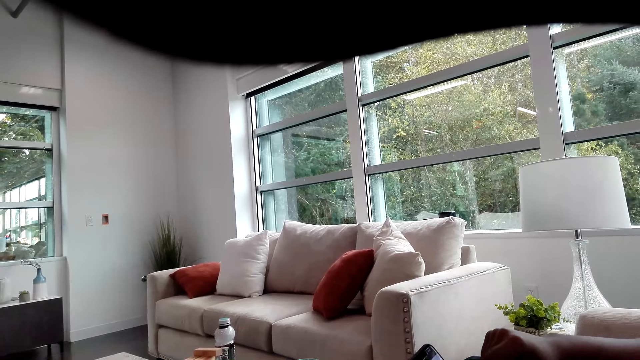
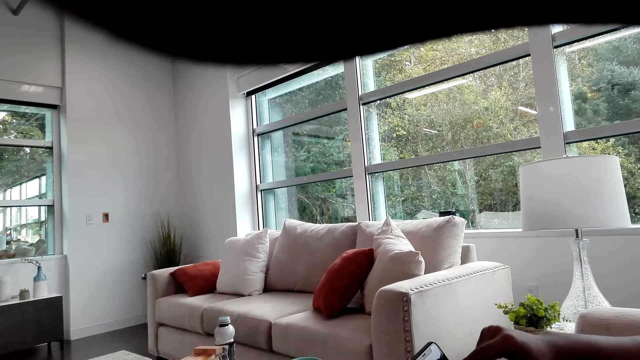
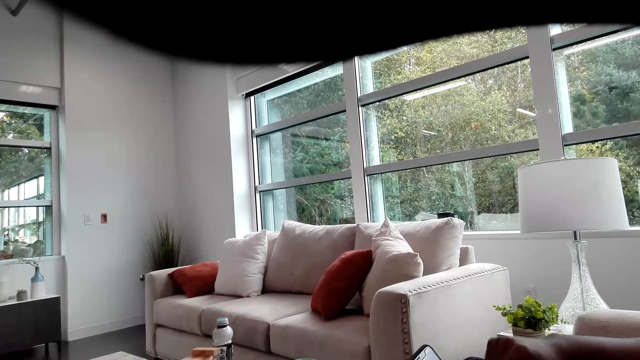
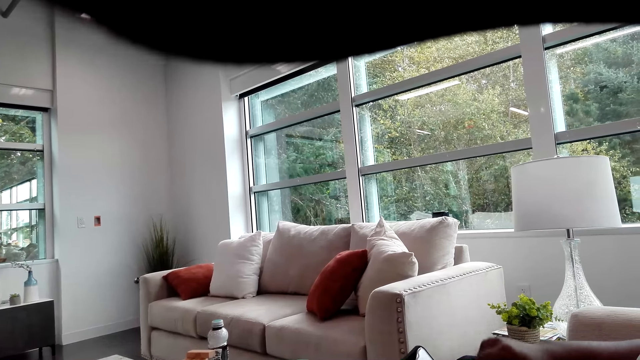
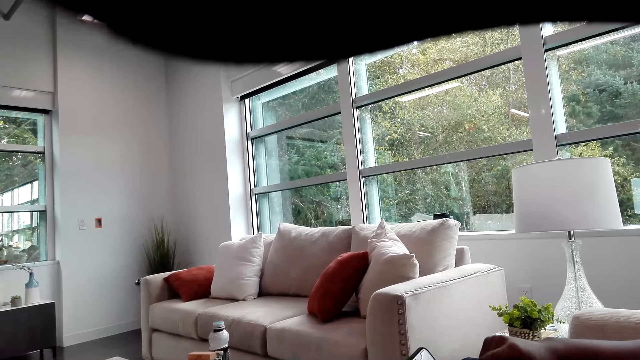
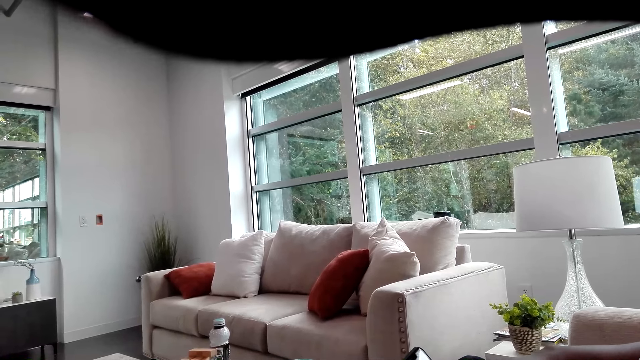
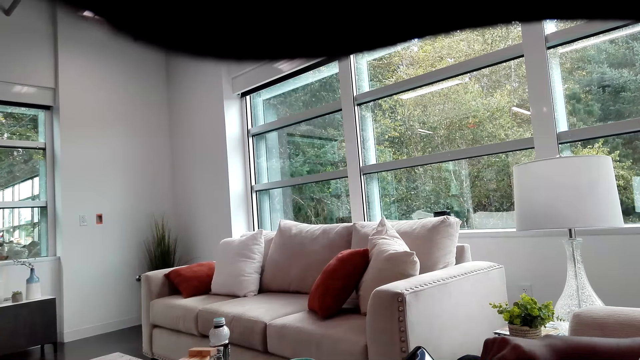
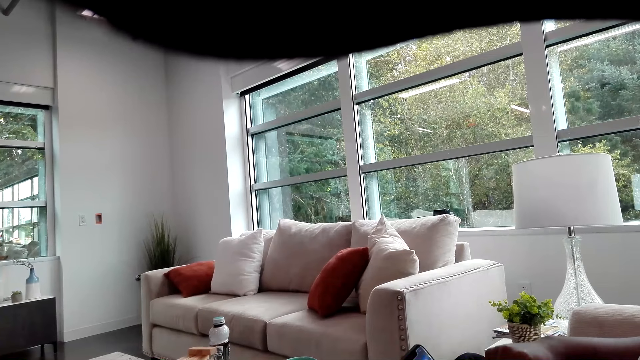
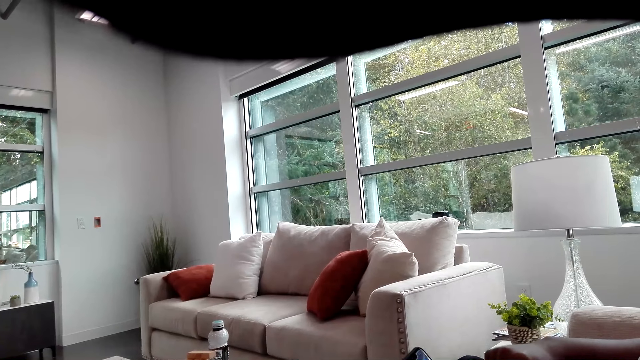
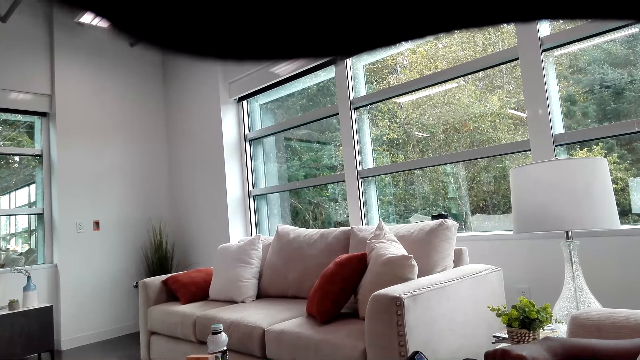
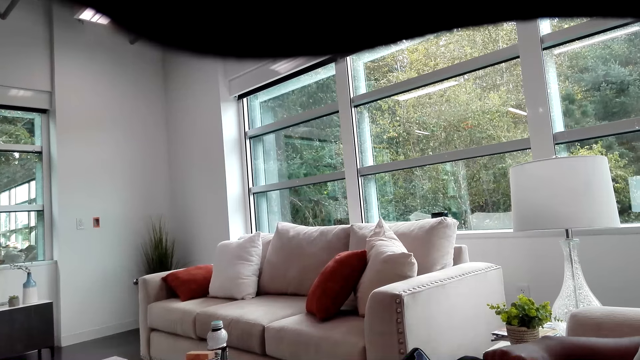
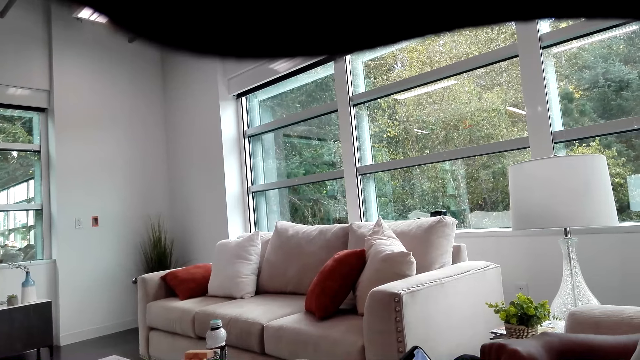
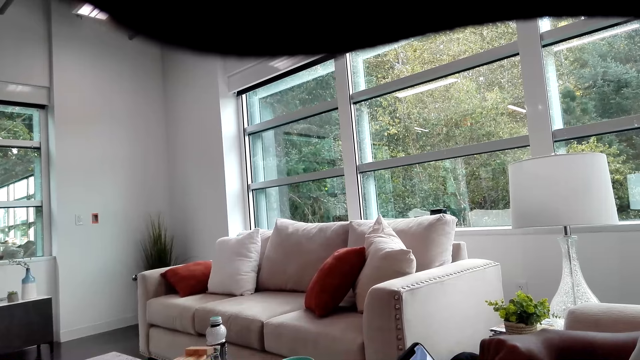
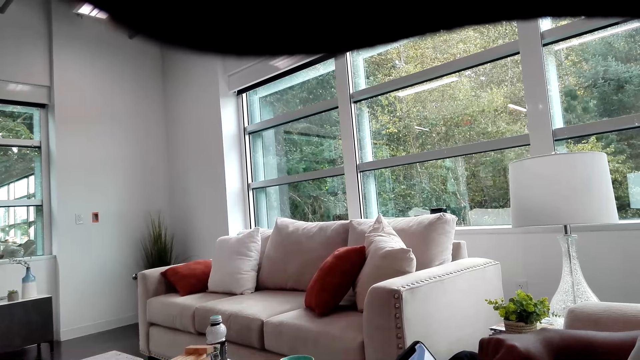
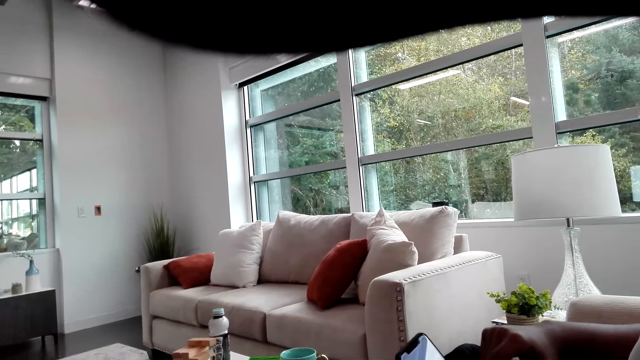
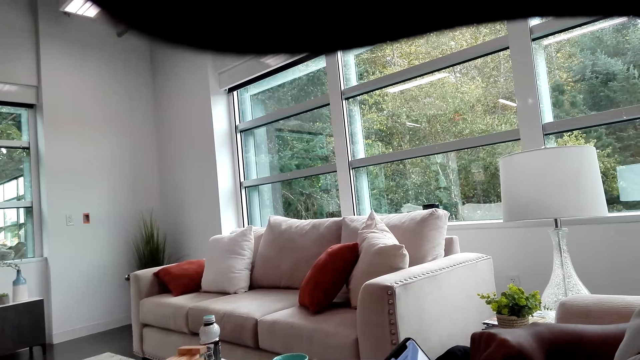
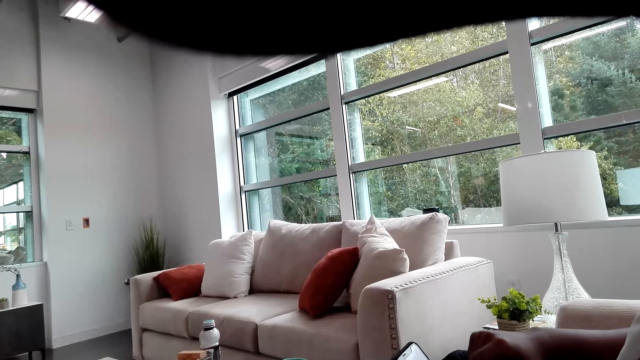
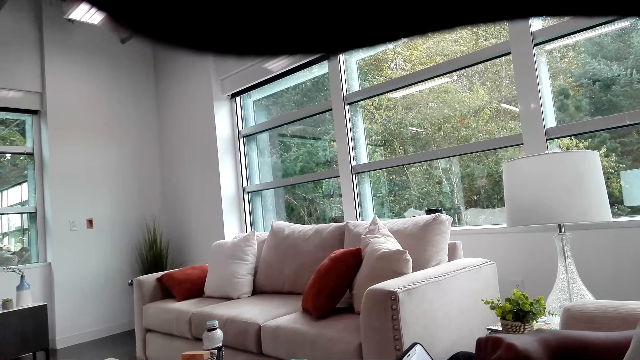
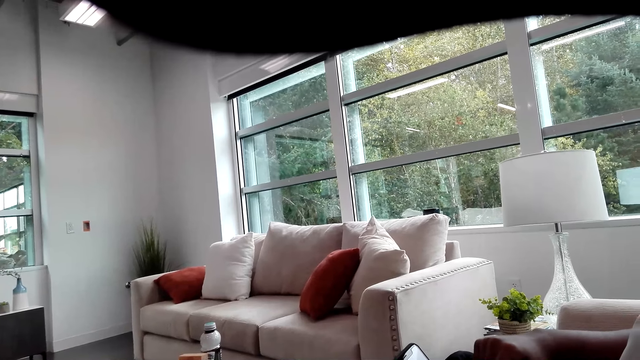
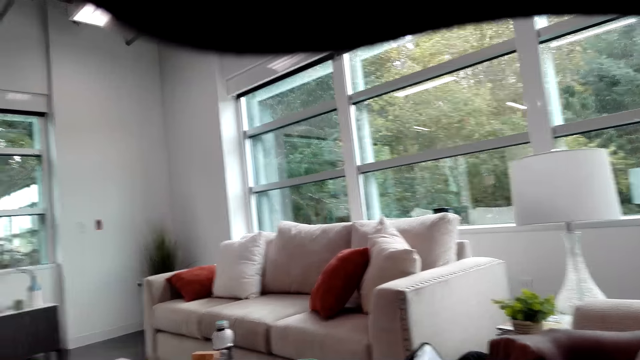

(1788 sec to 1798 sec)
A man uses a phone.

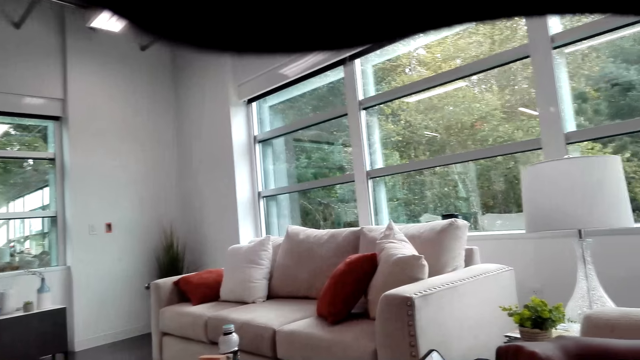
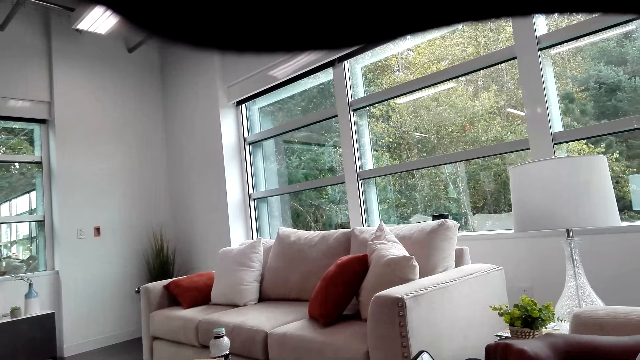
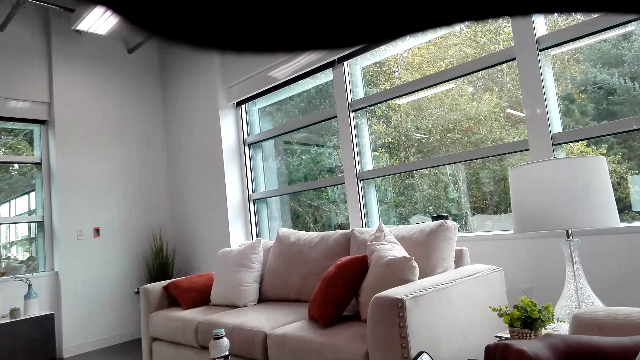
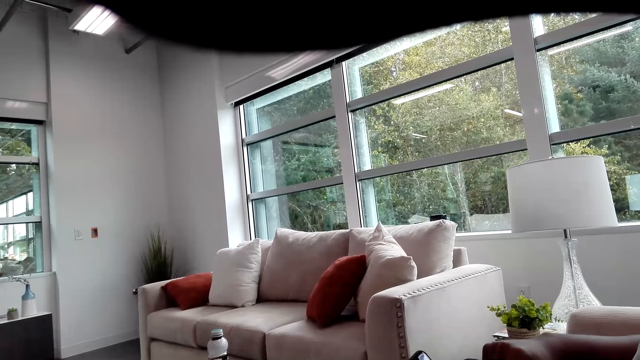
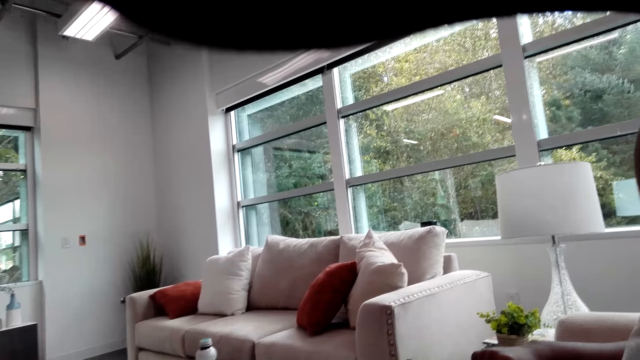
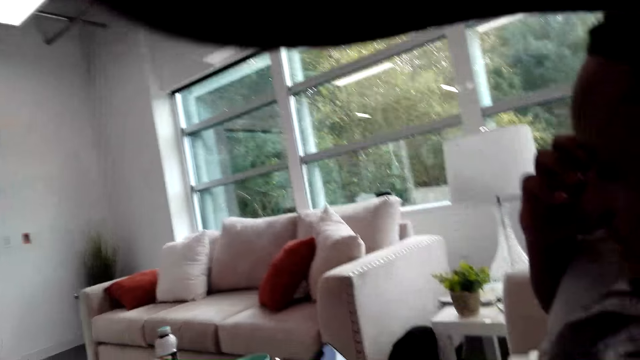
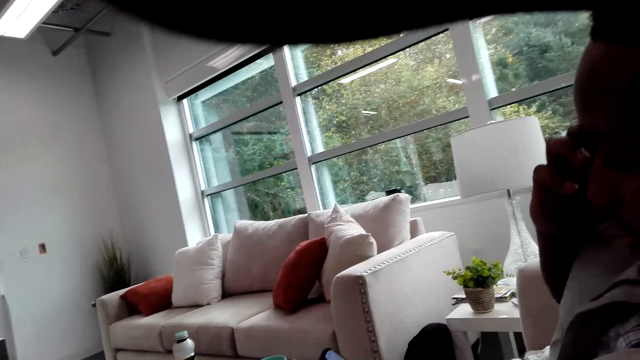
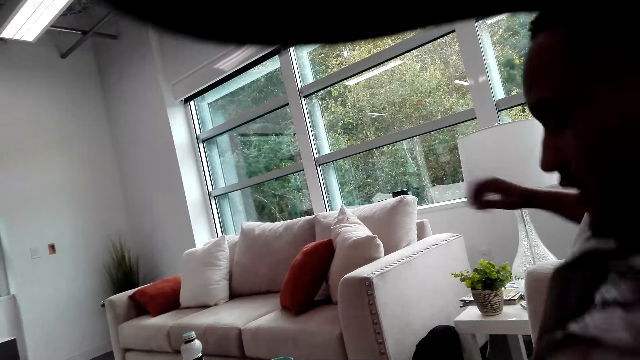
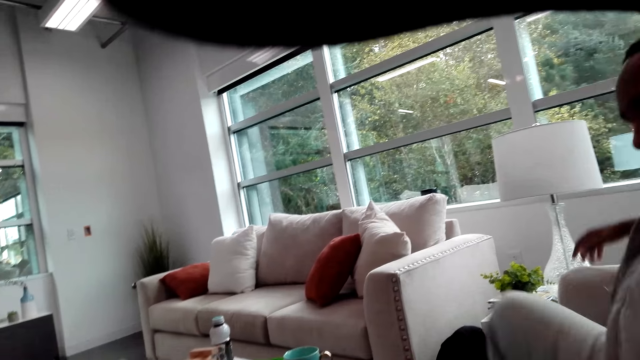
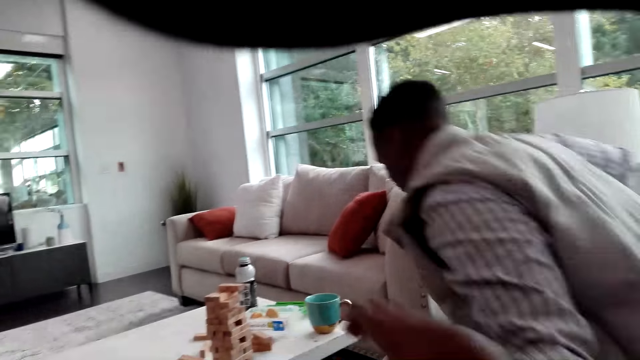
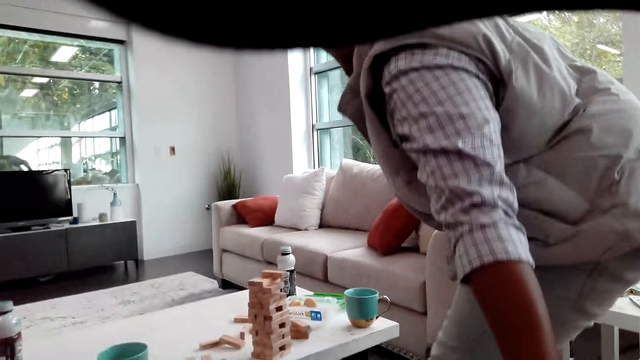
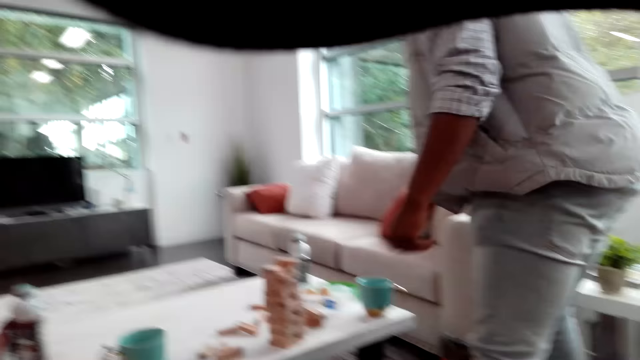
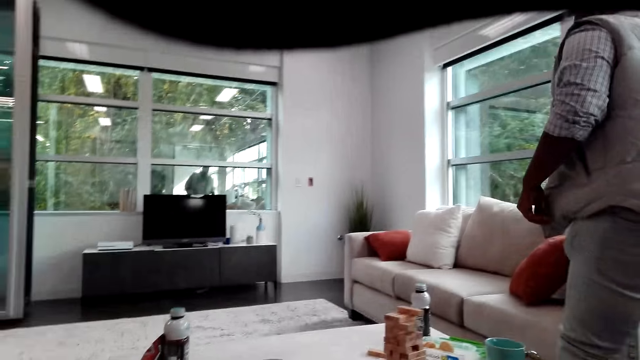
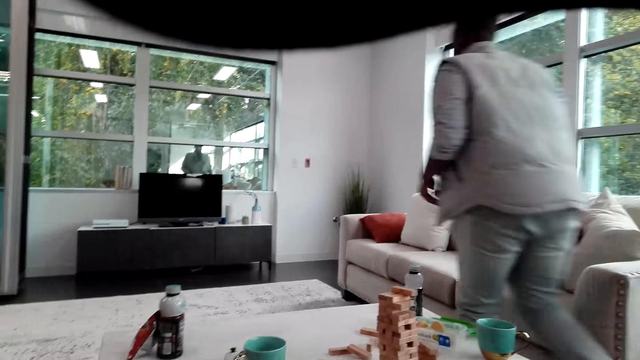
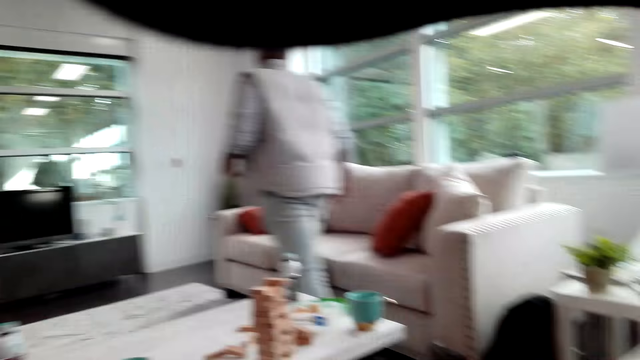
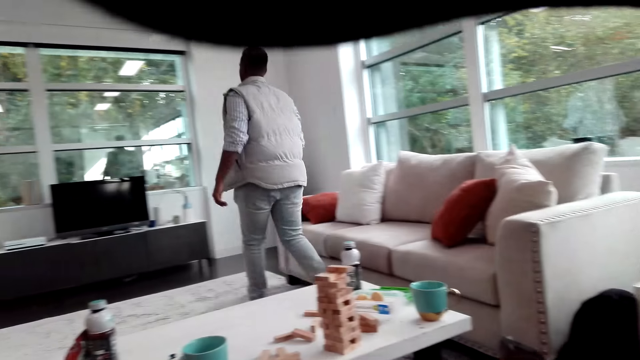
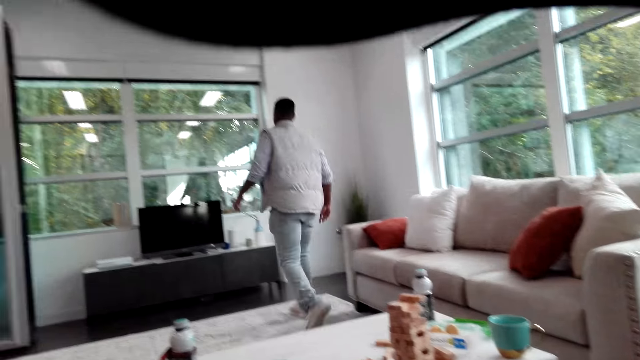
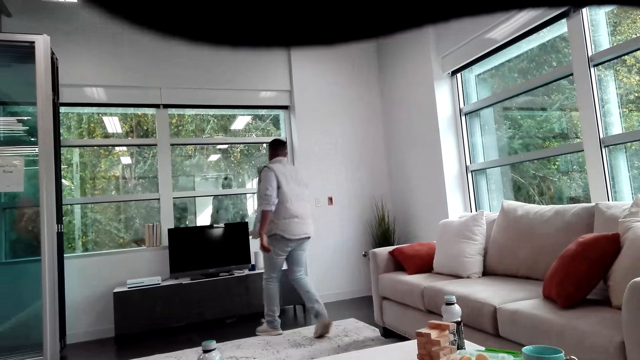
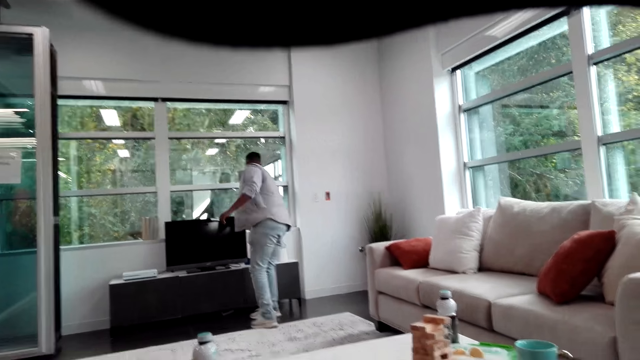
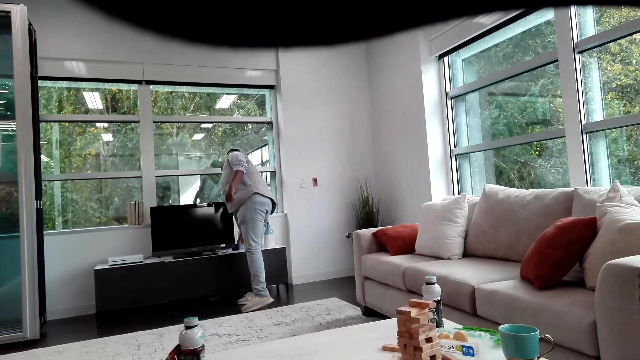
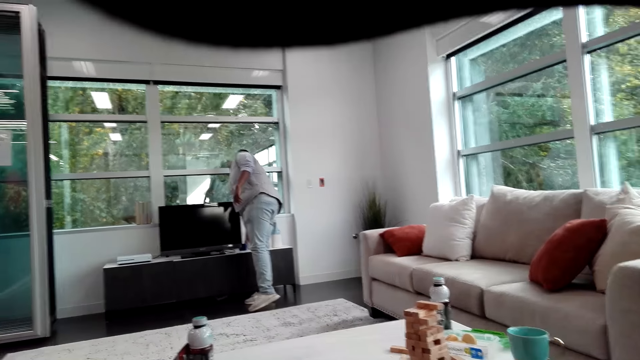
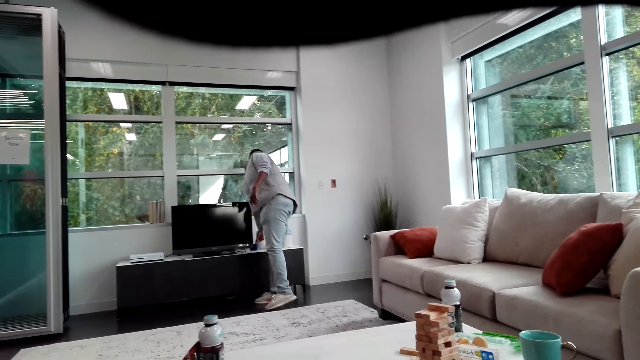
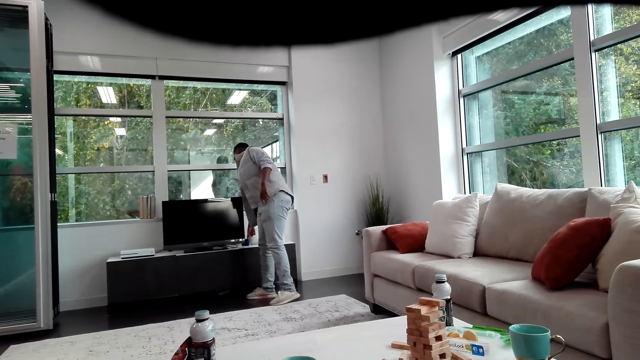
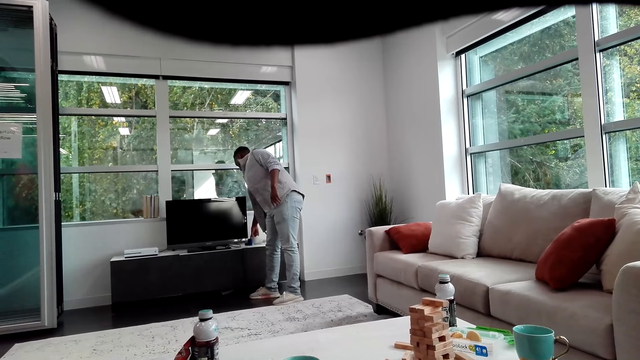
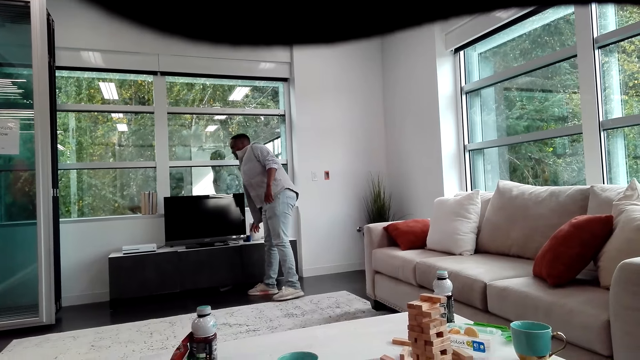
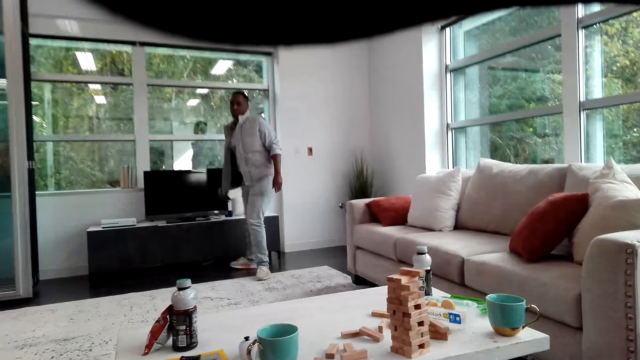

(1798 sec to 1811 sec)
A man touches his face and stands. The man walks towards the Bluetooth speaker and turns on the Bluetooth speaker.
